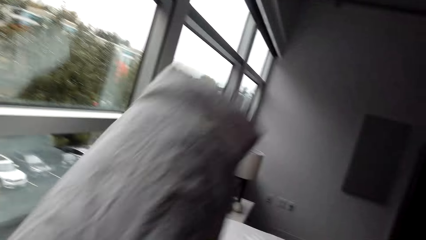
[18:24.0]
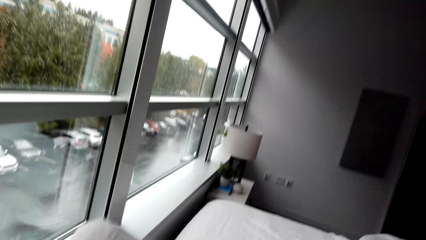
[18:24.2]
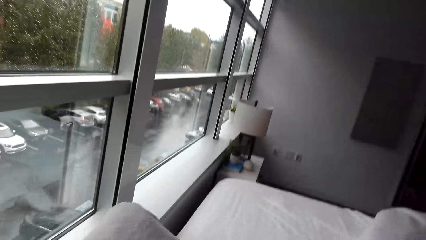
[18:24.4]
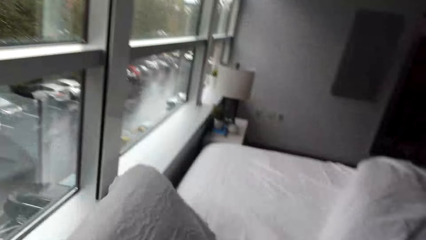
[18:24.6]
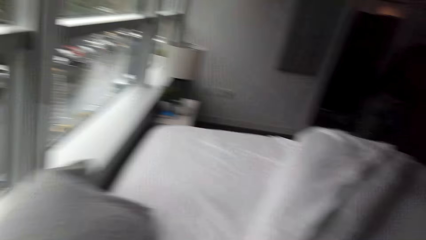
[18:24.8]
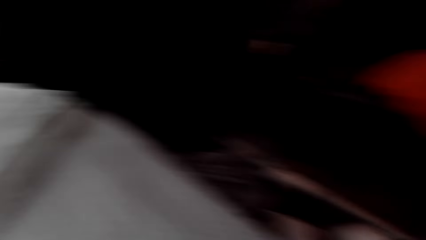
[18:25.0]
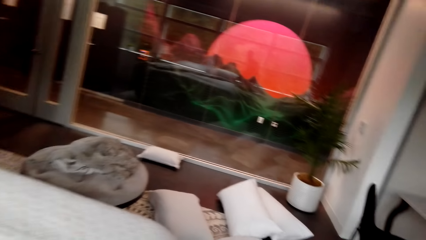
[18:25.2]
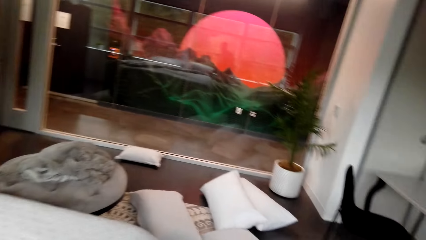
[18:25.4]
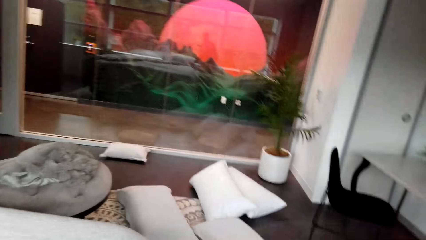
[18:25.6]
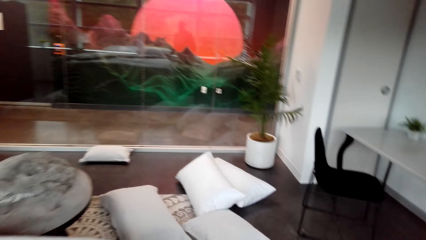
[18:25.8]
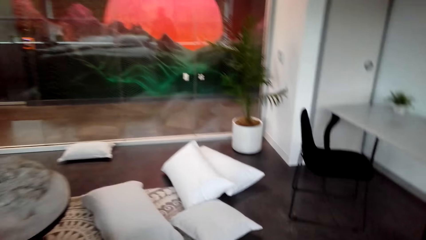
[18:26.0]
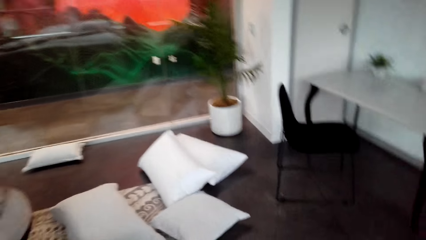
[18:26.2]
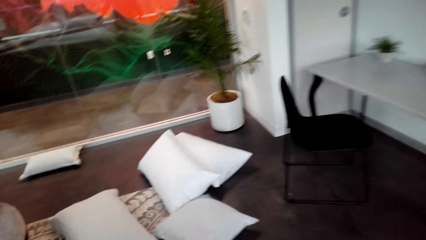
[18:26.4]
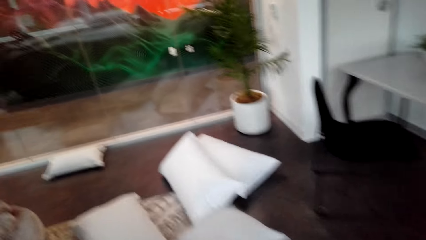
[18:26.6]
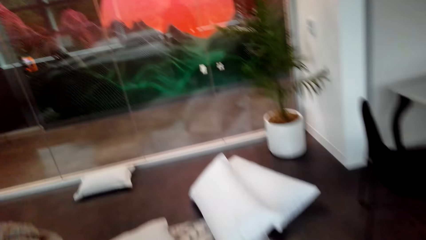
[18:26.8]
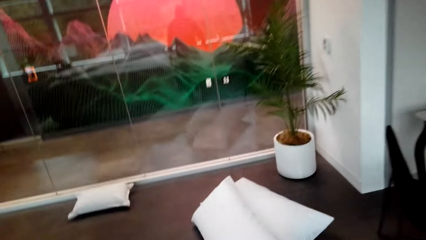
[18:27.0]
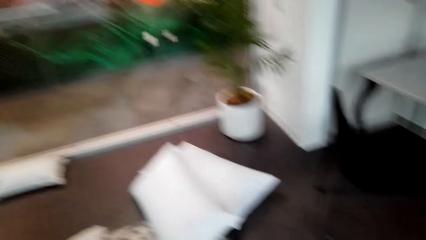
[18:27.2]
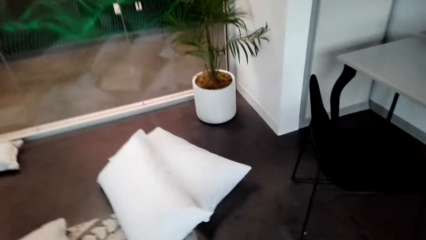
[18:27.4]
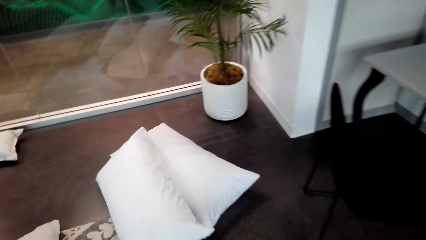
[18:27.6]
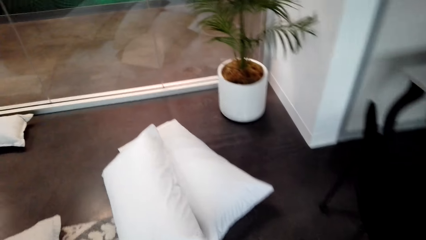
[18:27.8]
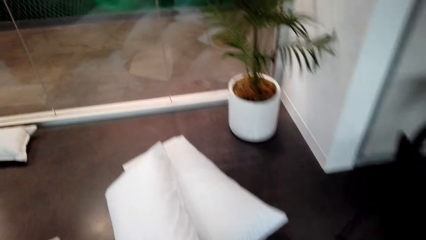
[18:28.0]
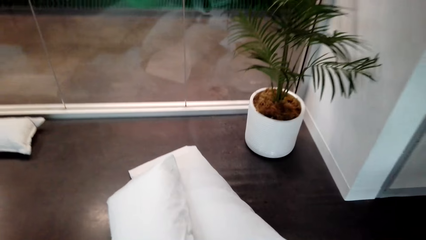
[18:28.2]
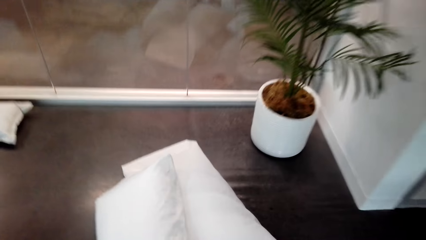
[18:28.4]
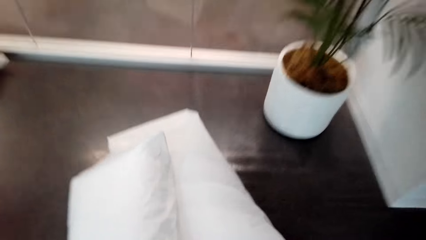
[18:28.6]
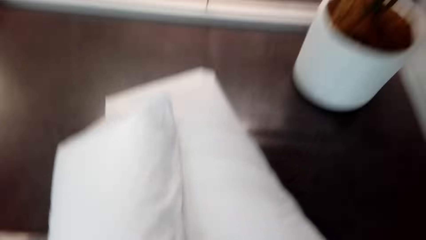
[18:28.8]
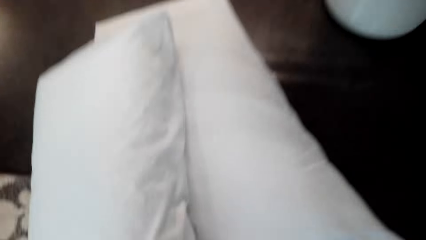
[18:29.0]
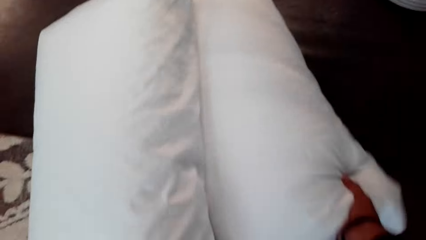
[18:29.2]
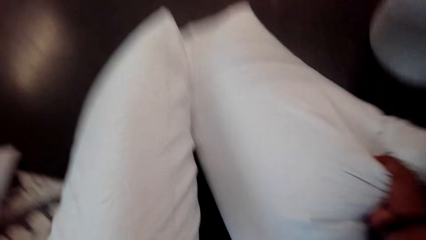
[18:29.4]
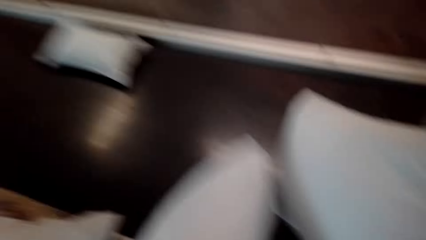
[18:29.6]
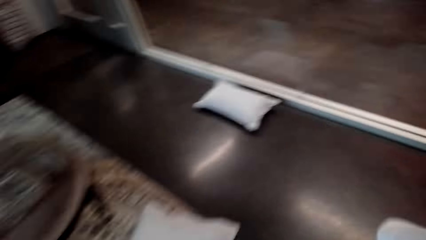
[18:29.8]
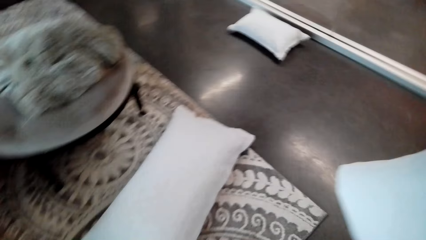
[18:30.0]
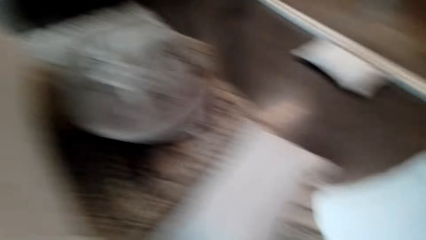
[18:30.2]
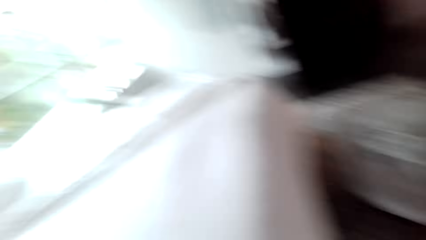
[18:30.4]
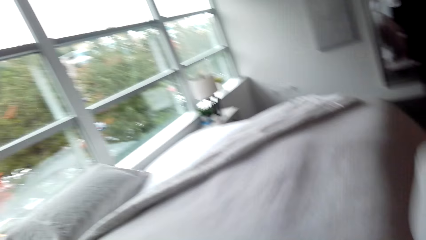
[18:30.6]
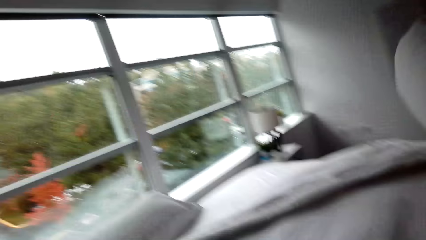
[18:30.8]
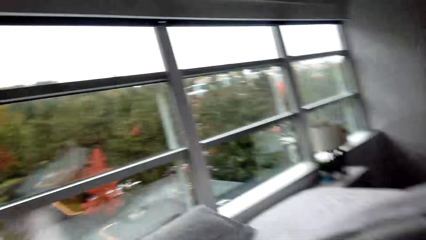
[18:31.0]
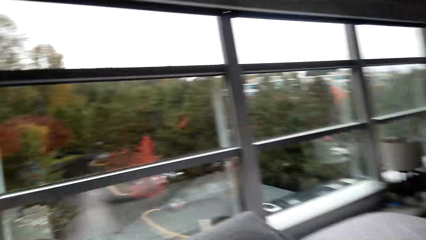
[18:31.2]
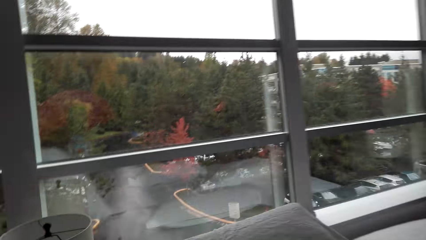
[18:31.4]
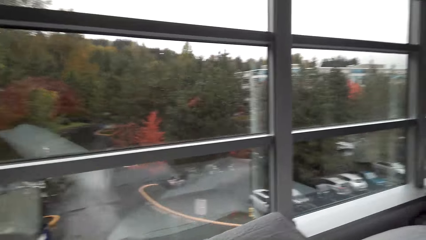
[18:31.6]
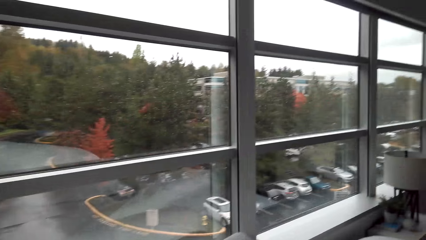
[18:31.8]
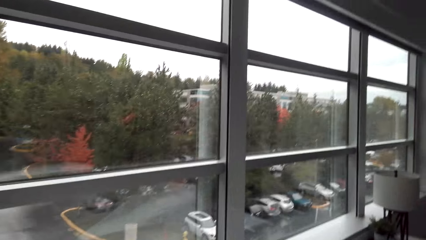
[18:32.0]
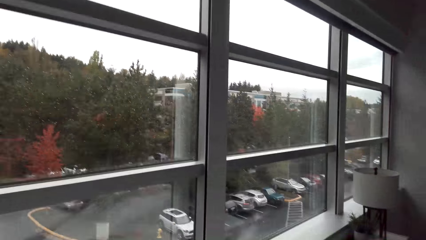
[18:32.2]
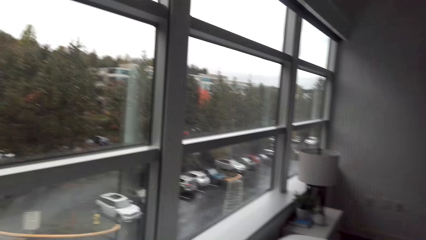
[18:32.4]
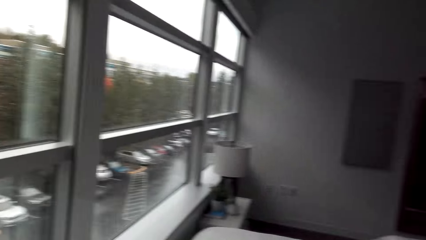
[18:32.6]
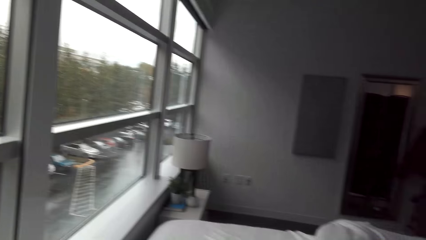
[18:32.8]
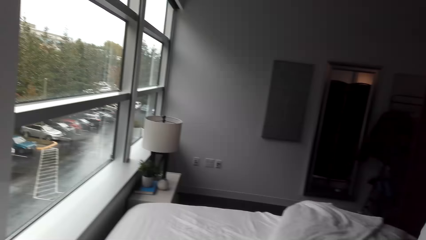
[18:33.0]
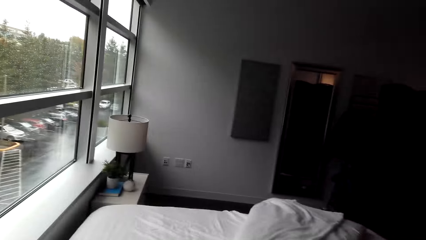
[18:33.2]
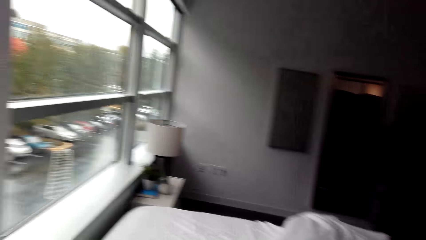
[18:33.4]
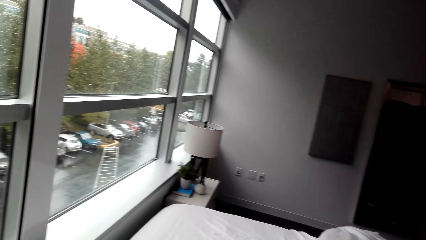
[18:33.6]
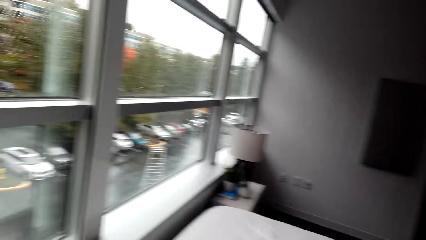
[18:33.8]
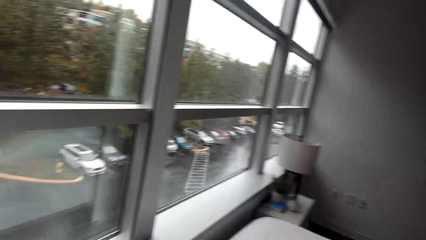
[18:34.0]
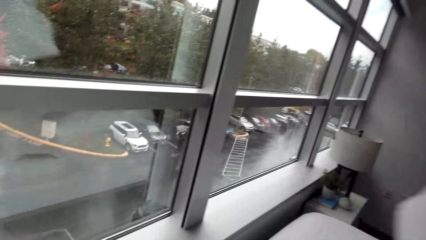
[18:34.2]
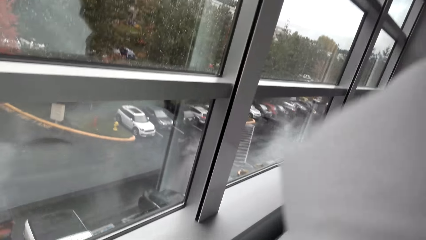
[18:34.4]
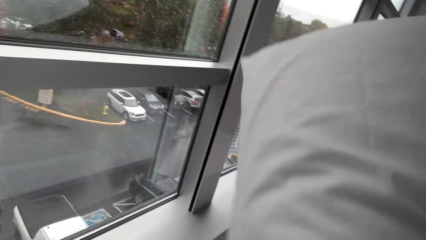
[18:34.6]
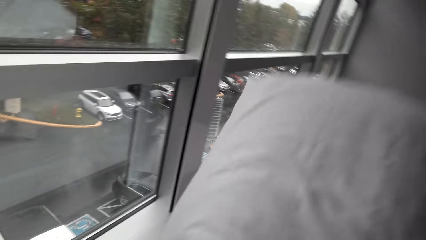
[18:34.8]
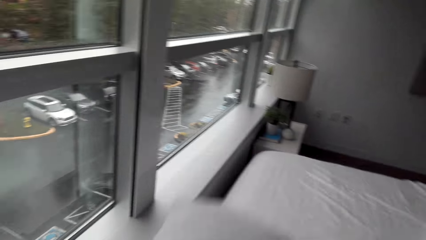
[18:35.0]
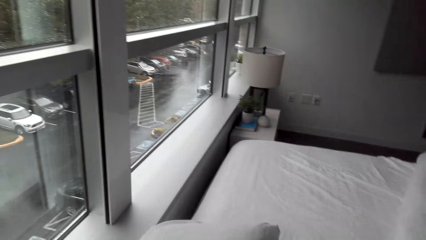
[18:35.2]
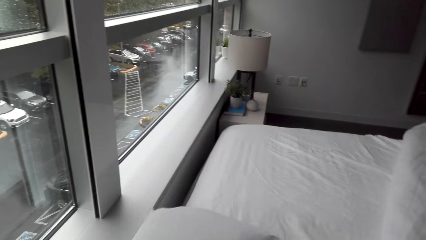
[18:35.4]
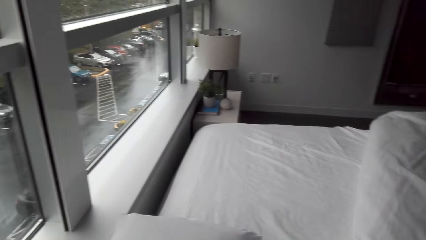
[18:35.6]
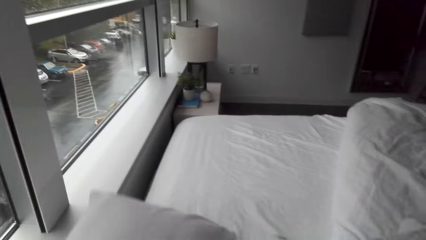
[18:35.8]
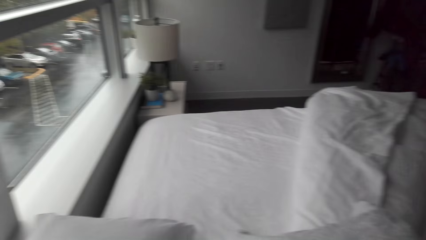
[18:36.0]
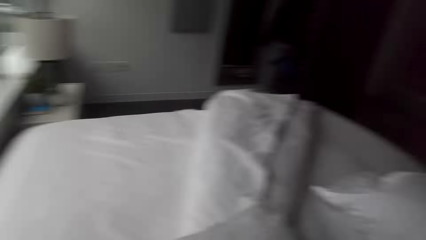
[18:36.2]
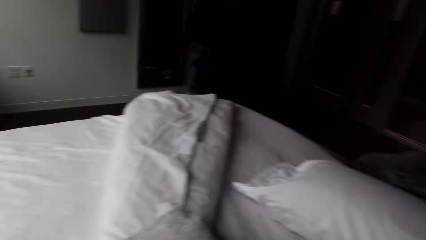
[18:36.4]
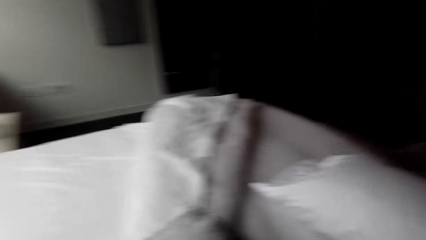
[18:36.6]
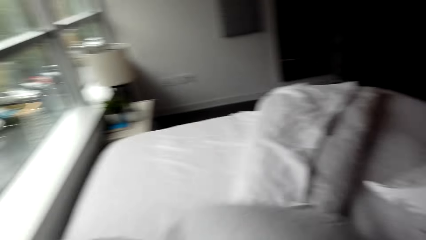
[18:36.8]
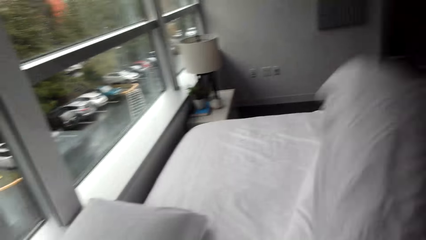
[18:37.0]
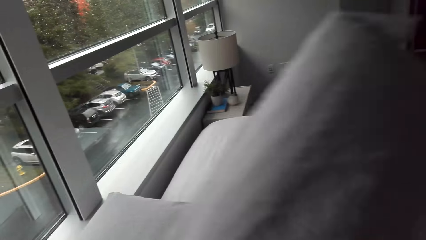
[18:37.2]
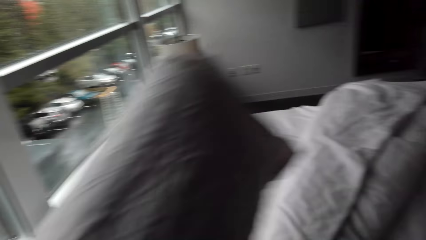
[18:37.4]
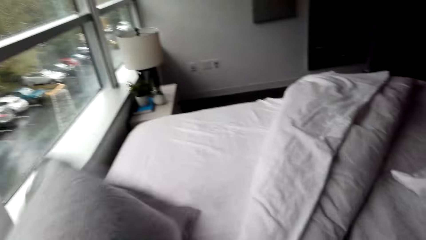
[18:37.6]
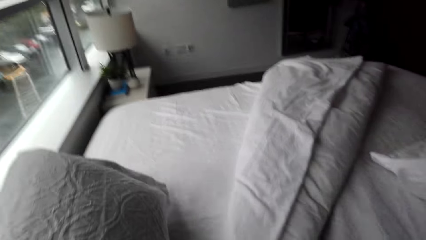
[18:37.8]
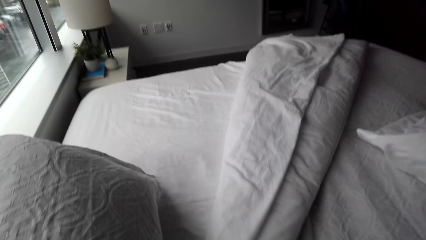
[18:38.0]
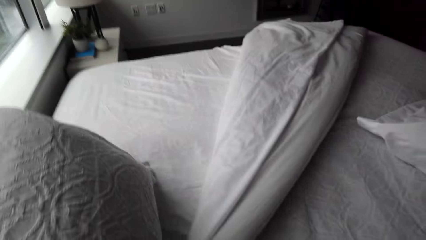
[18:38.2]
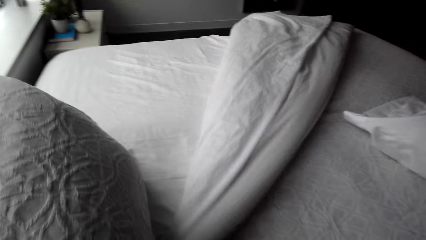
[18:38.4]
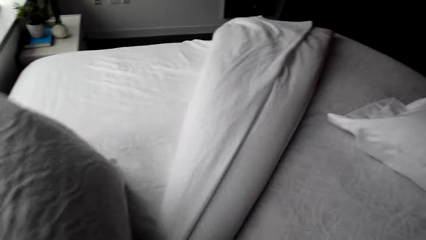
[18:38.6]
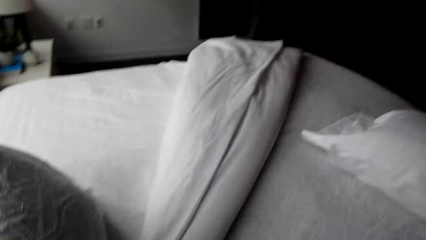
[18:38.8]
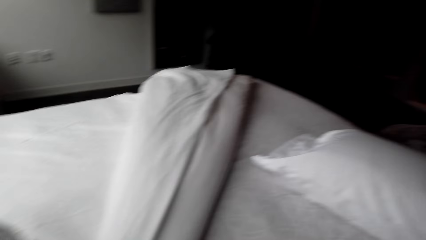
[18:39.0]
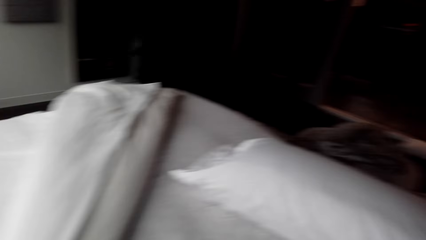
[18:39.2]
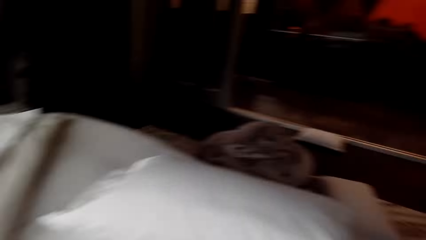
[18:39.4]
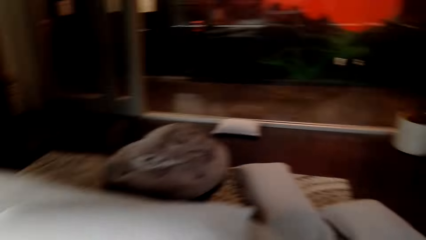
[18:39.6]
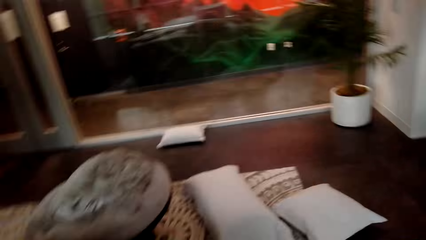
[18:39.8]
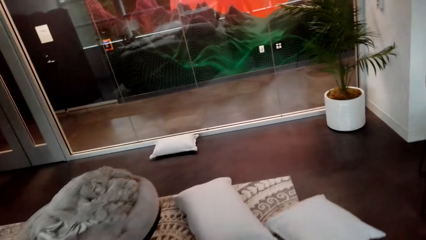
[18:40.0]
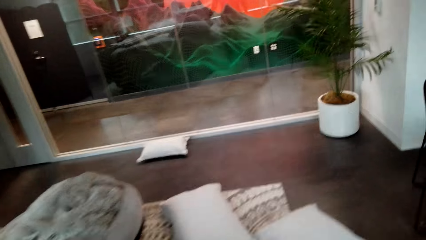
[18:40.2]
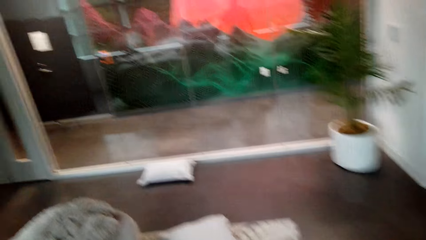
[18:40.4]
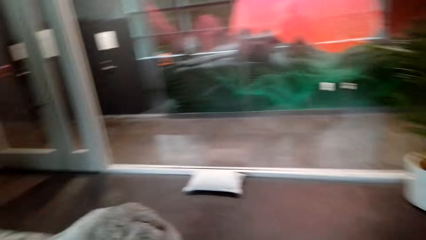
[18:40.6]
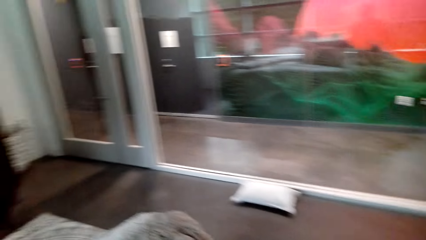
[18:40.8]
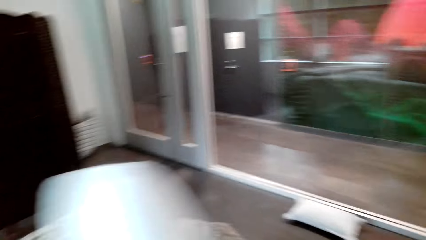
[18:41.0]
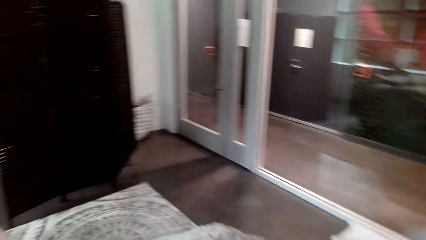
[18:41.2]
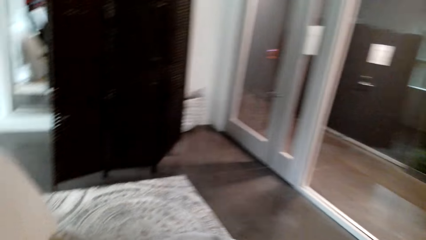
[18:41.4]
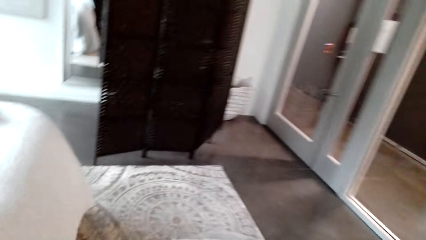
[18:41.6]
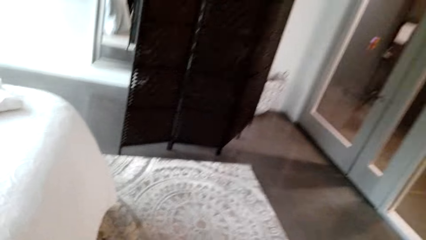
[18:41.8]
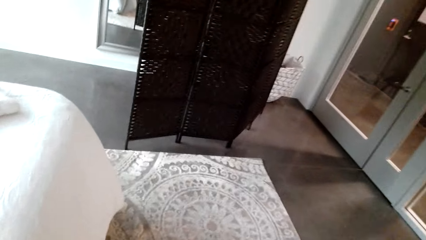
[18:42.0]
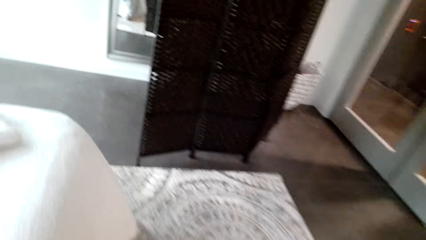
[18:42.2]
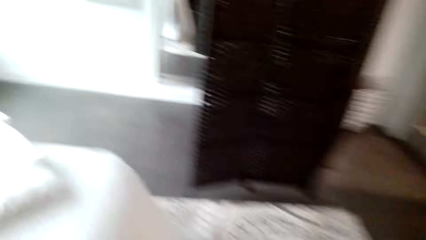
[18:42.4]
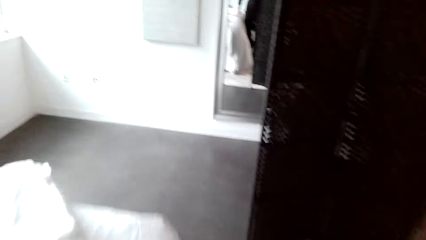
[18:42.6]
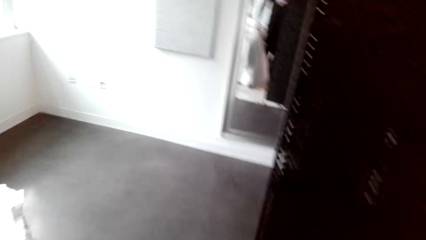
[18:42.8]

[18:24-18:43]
The camera wearer puts the pillow on the bed. They walk on the floor. They stare in the room. They pick pillows from the floor. They walk on the floor. They move the pillows on the bed. They put the pillows on the bed. They spread the bed in the room. They walk on the floor.
